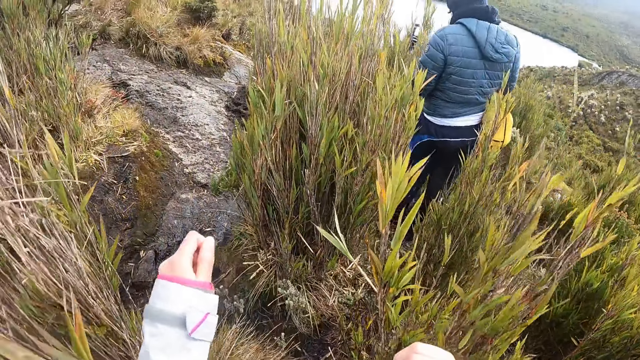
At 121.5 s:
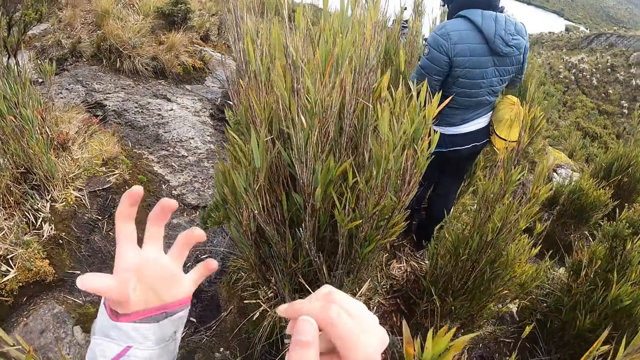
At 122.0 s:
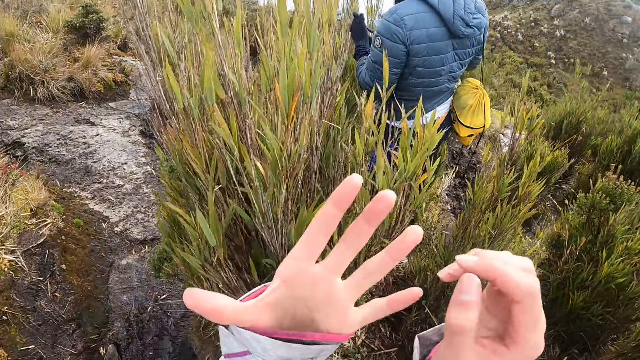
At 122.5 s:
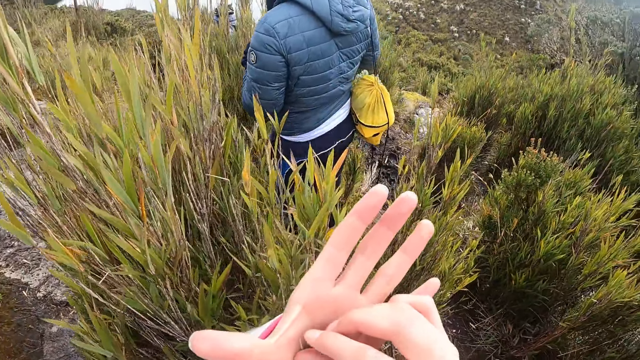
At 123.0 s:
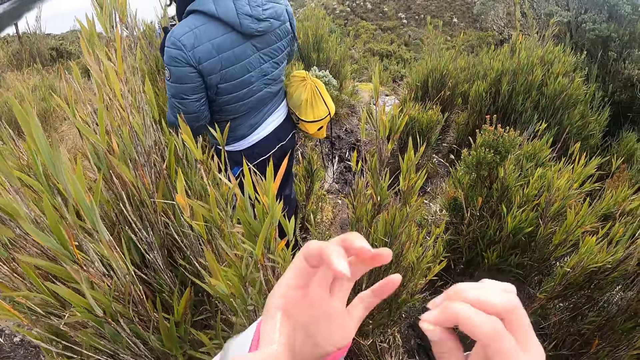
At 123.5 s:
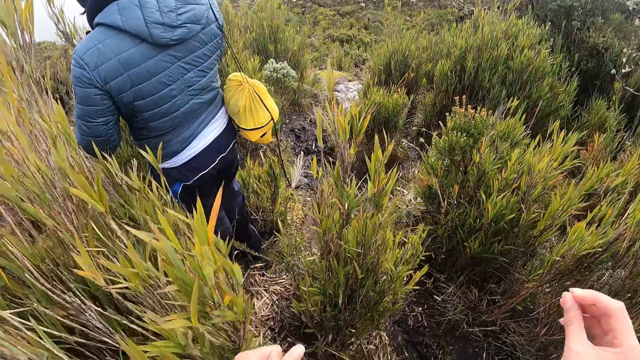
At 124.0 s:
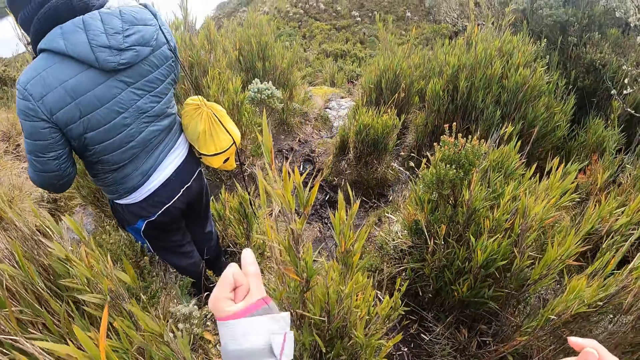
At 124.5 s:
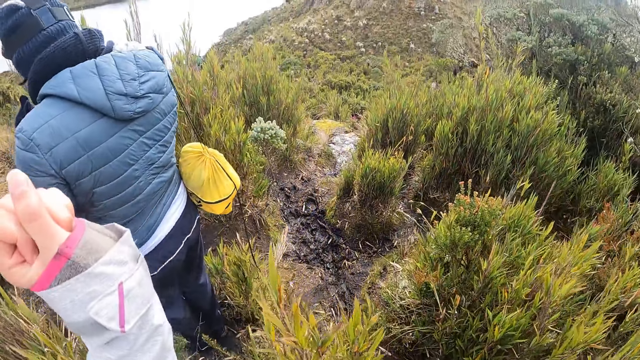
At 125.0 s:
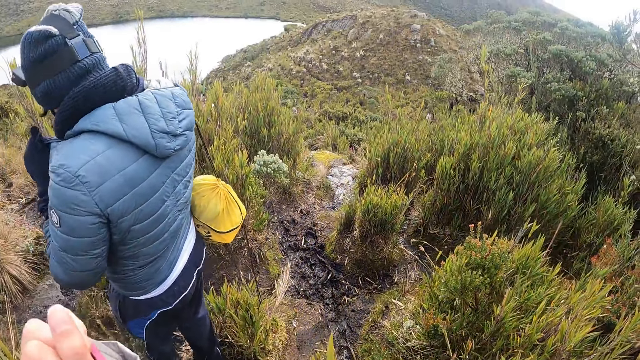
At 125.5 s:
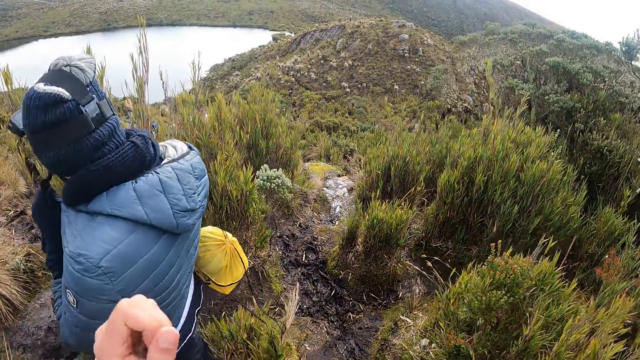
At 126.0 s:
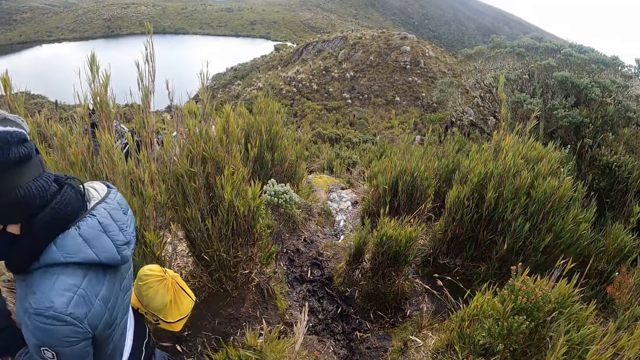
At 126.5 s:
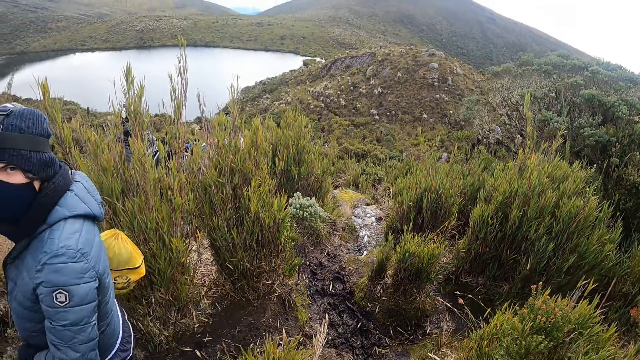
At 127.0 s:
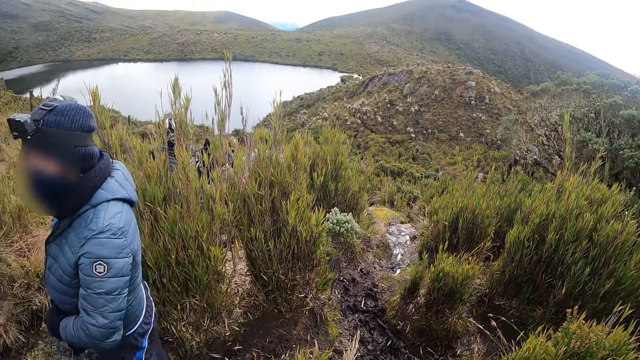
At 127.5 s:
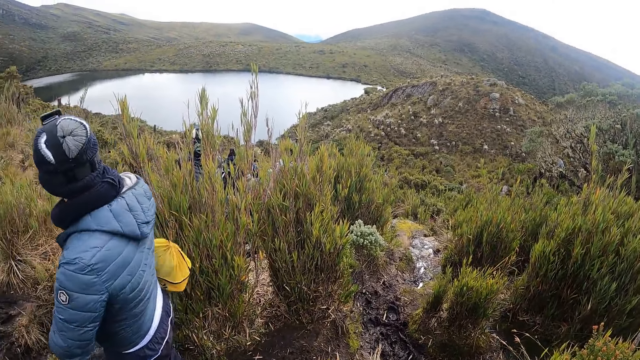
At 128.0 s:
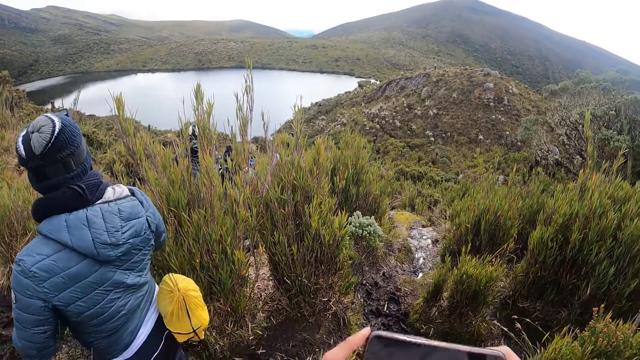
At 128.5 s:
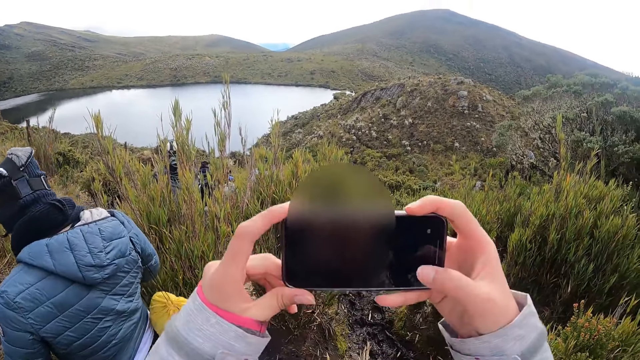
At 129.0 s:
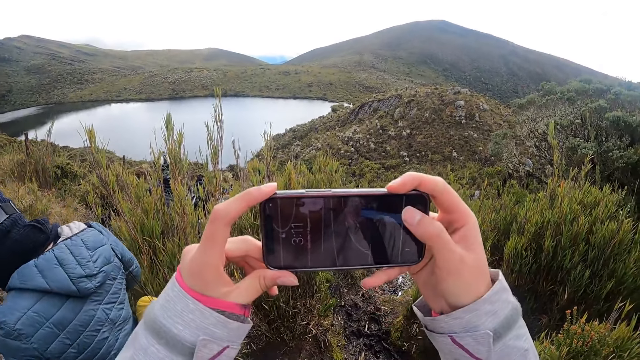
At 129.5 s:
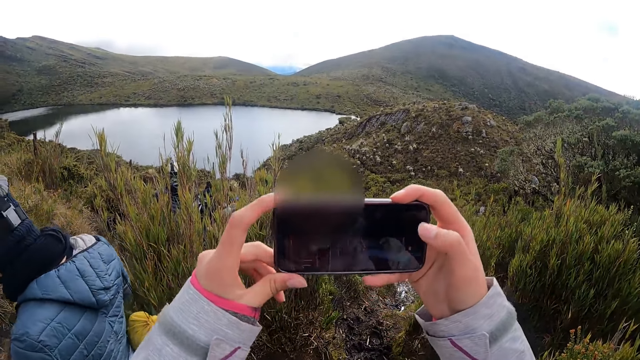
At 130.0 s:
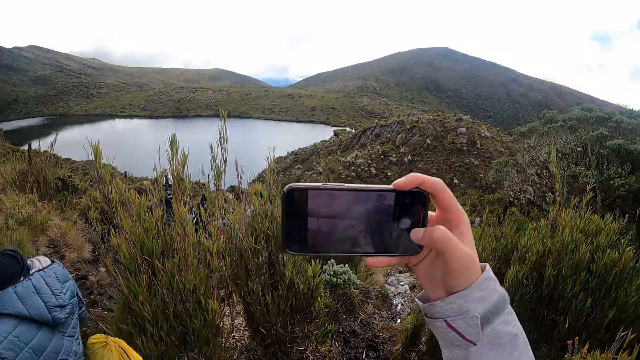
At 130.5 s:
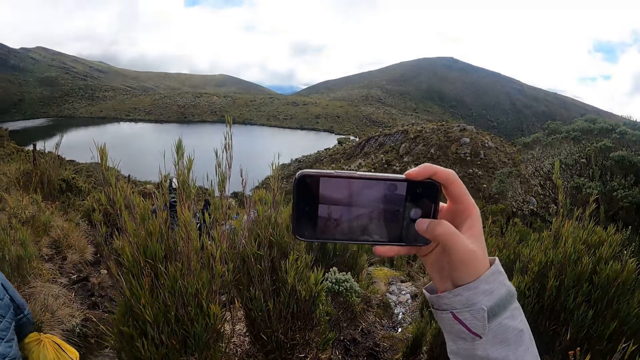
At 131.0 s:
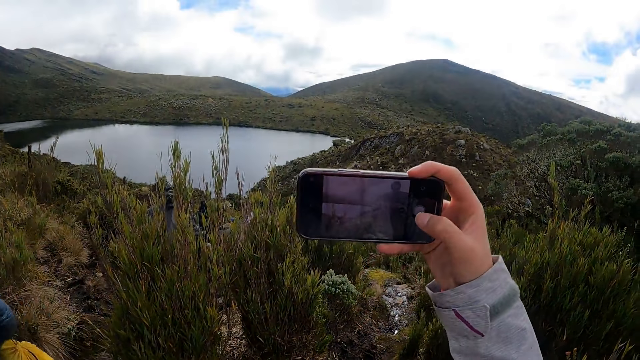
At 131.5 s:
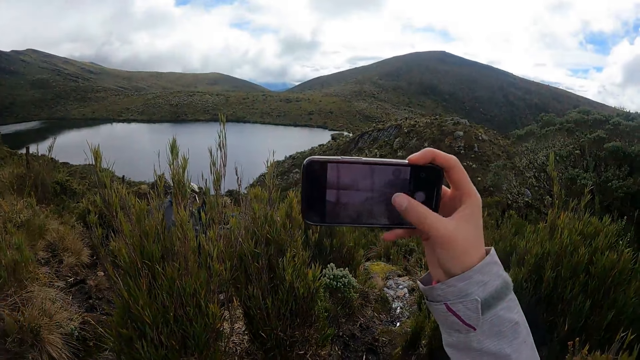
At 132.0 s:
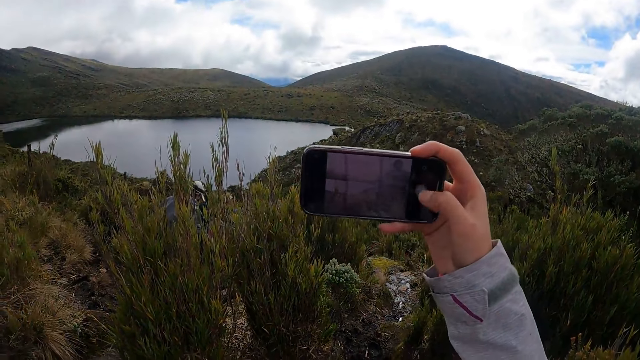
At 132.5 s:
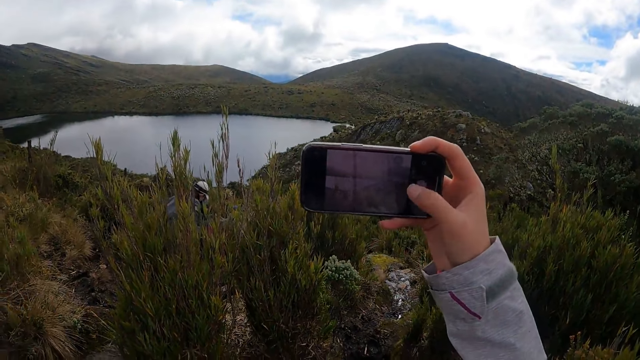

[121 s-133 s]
The camera wearer removes dirt on her left palm with her right hand. She marks on her hand. She drops the dirt in her right hand on the ground. She walks along the pathway. She operates the phone in her hands. She takes a photo.

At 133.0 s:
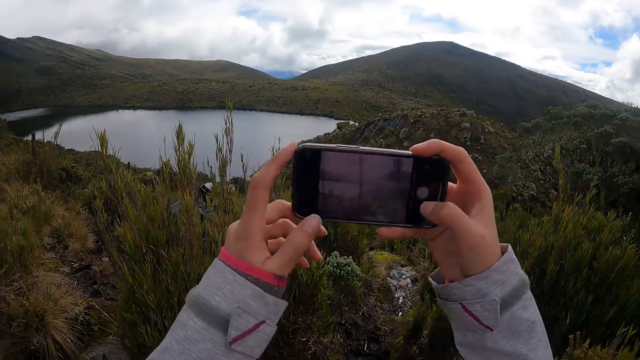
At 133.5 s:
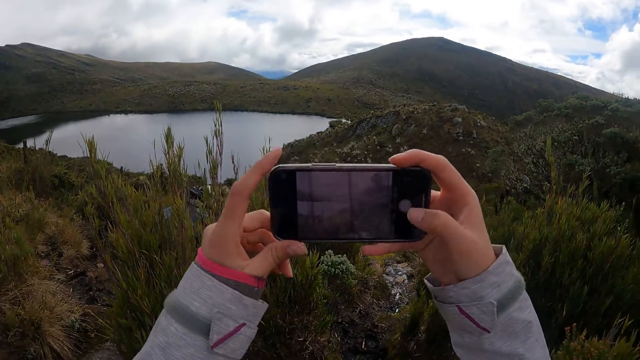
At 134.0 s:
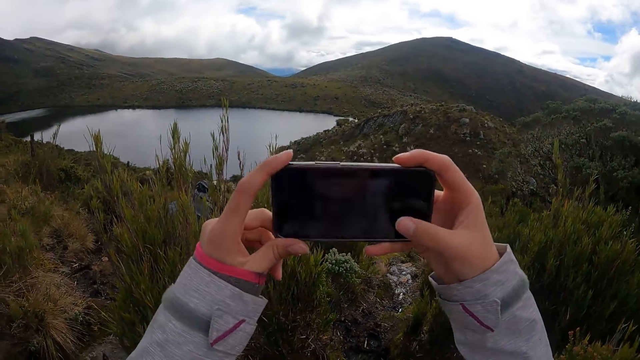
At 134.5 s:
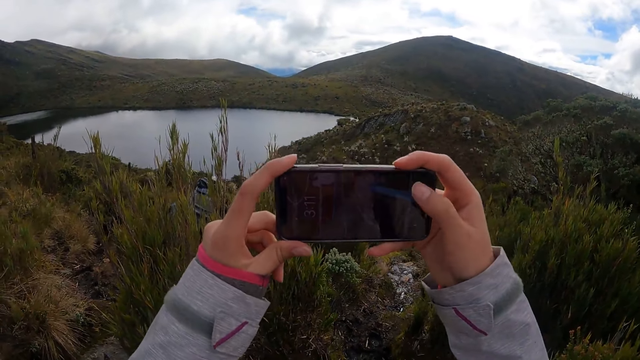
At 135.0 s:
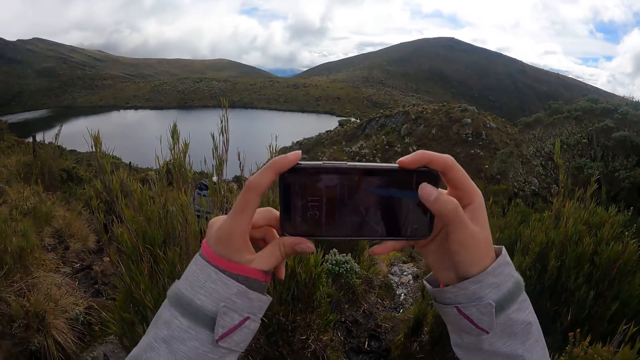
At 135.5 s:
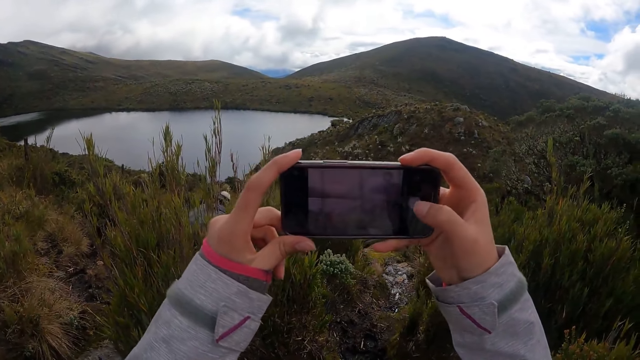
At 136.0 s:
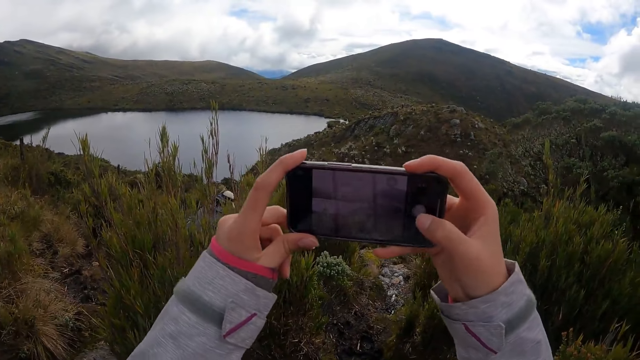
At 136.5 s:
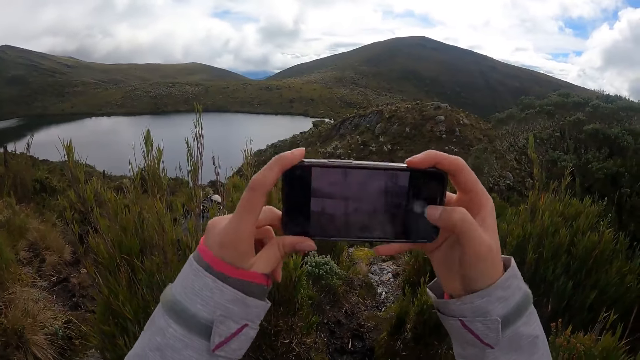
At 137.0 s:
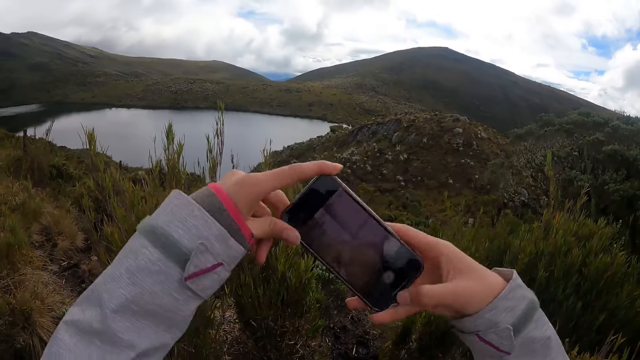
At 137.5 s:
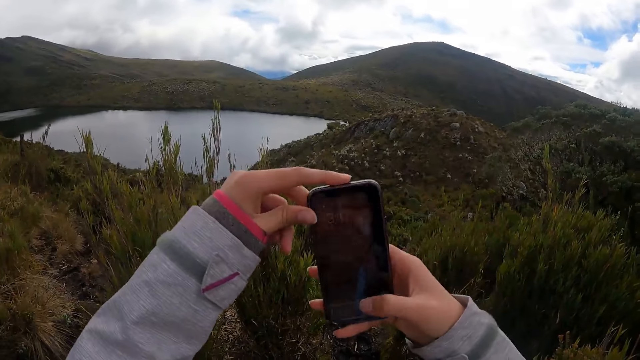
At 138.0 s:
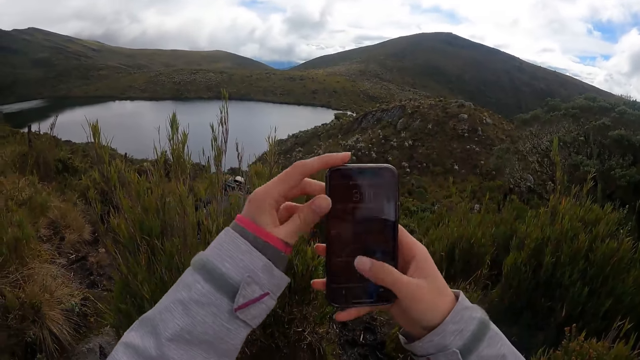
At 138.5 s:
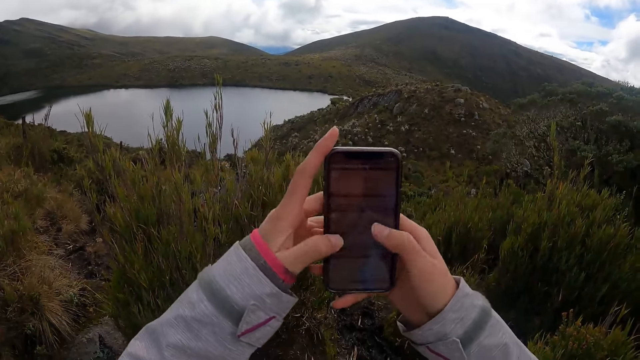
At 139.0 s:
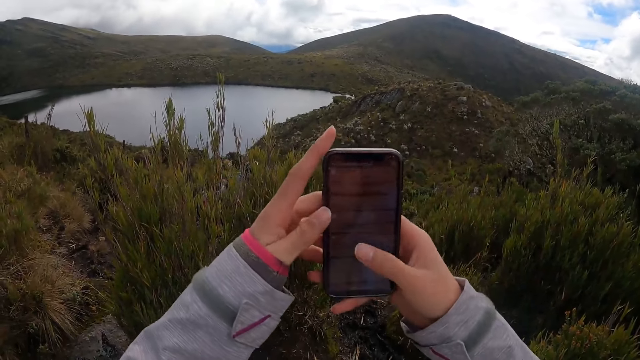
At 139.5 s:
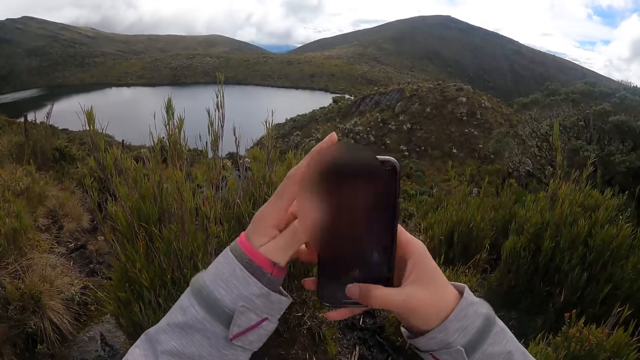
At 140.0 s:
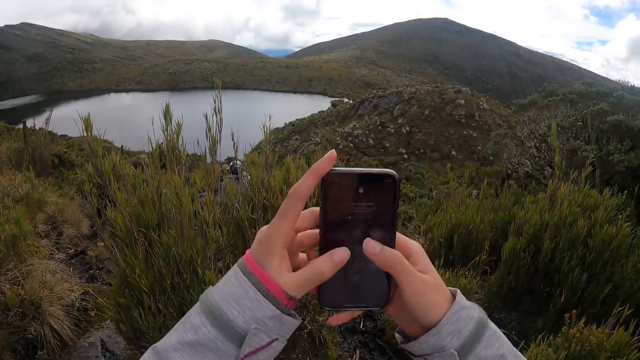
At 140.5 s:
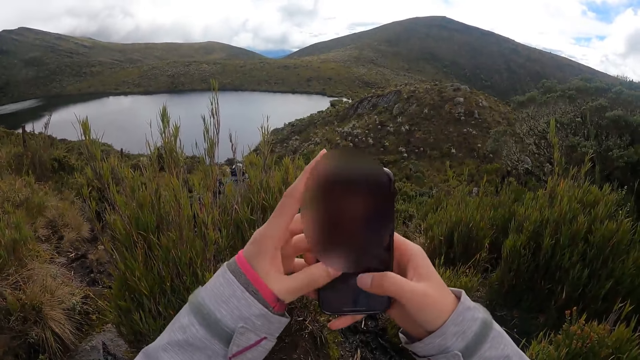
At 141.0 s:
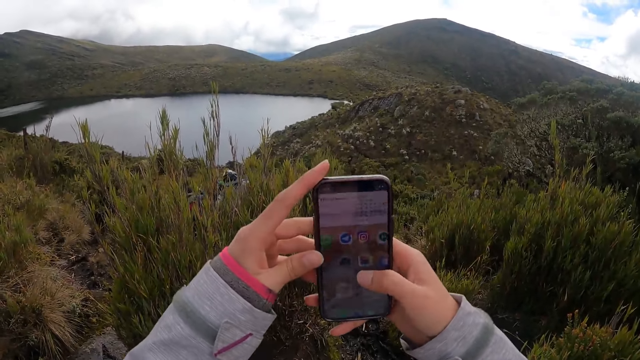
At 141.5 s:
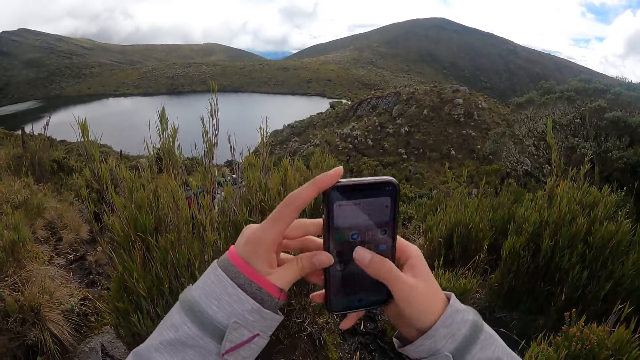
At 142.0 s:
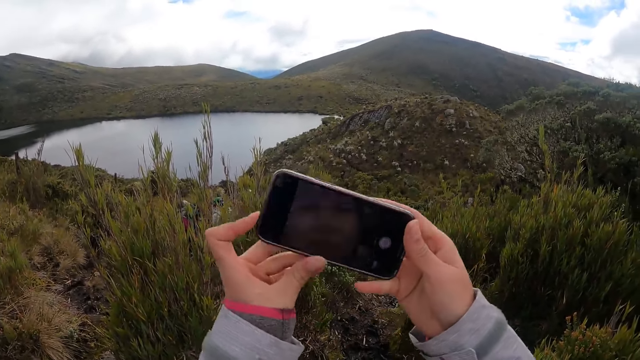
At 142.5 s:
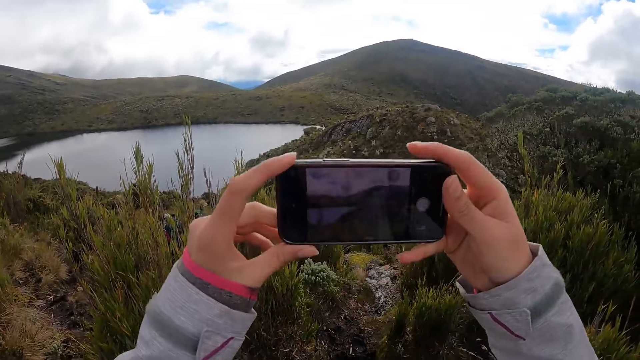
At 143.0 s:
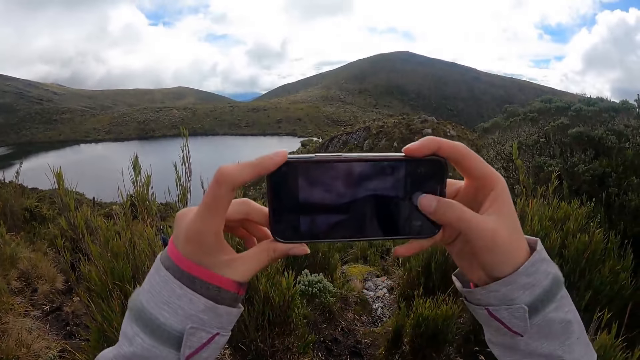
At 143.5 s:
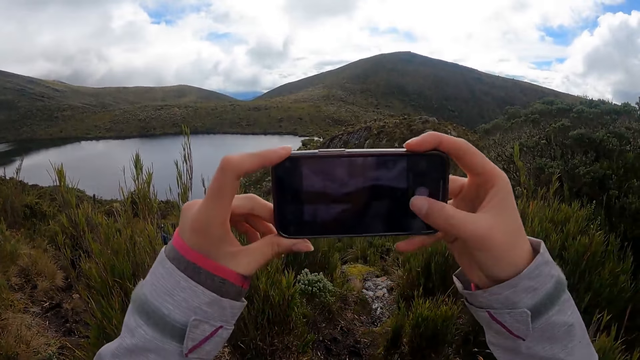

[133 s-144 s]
The camera wearer moves the phone in her hands. She turns the phone in her hands. She operates the phone with her right hand. She operates the phone with both hands.
